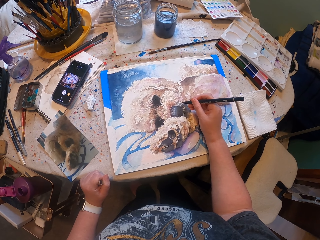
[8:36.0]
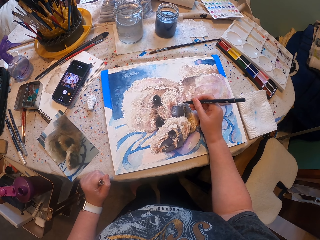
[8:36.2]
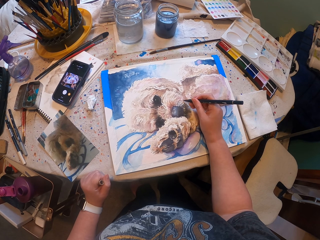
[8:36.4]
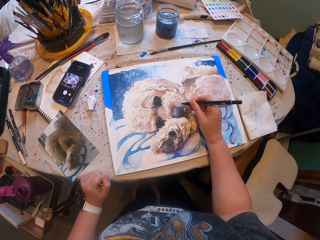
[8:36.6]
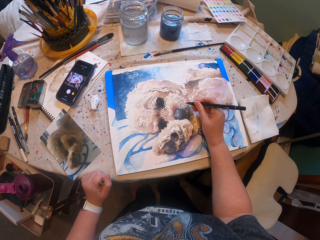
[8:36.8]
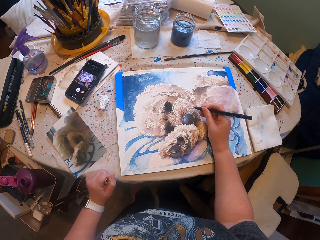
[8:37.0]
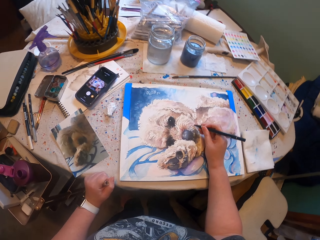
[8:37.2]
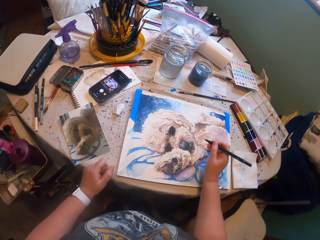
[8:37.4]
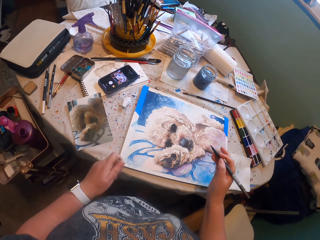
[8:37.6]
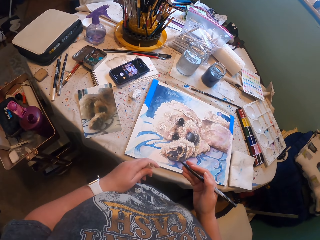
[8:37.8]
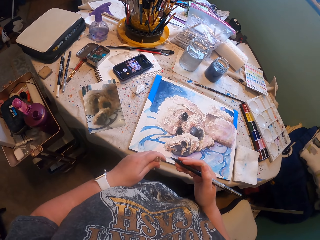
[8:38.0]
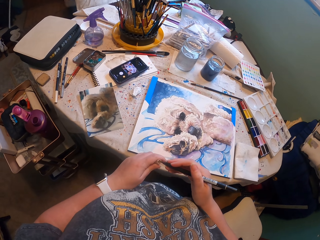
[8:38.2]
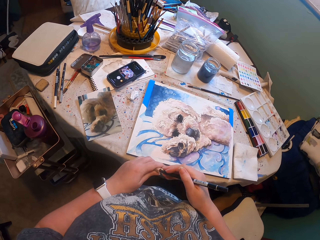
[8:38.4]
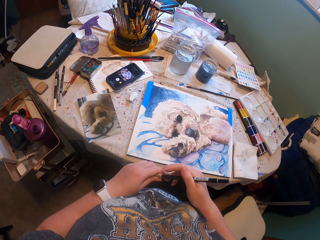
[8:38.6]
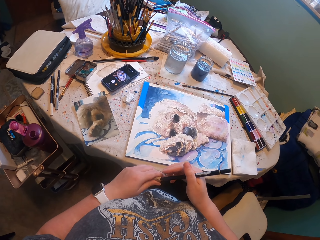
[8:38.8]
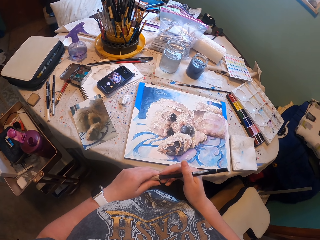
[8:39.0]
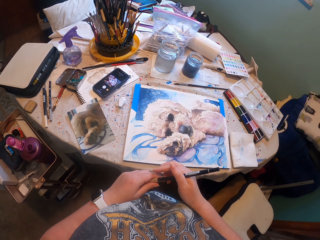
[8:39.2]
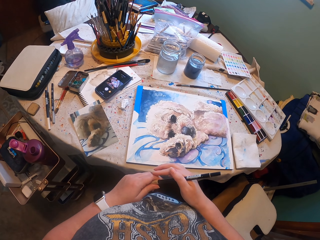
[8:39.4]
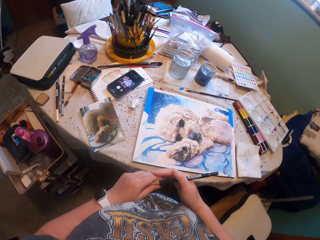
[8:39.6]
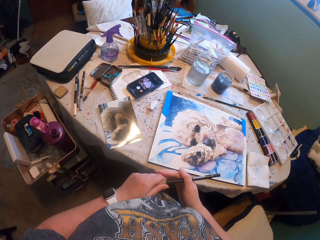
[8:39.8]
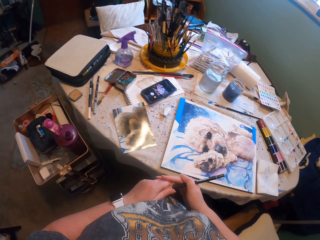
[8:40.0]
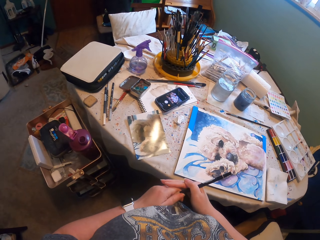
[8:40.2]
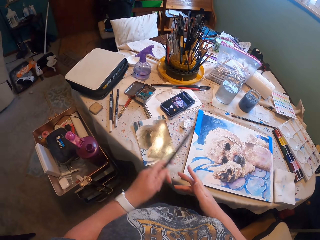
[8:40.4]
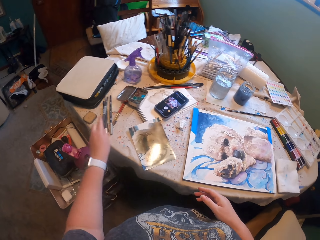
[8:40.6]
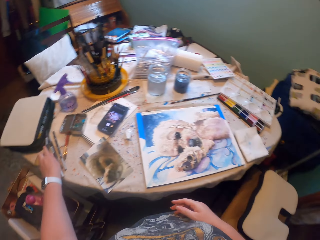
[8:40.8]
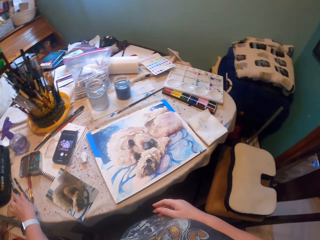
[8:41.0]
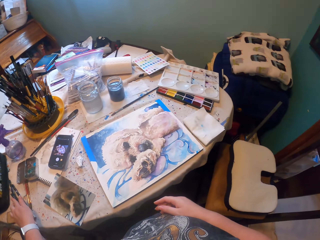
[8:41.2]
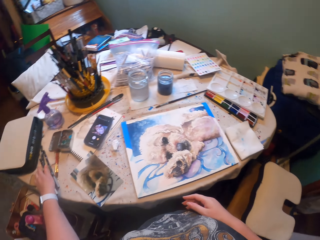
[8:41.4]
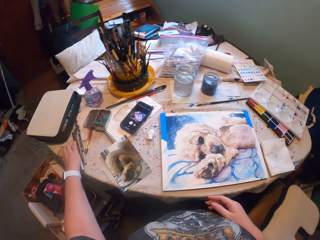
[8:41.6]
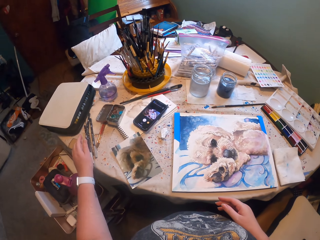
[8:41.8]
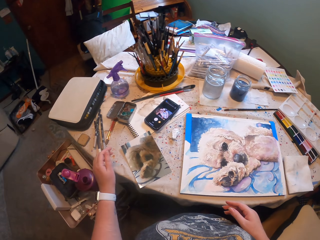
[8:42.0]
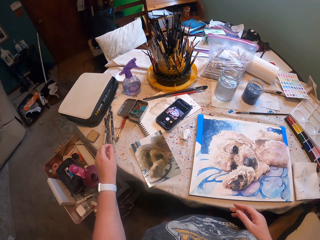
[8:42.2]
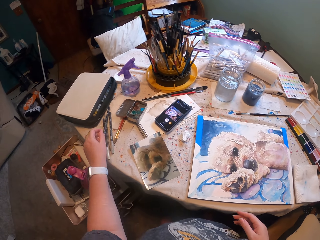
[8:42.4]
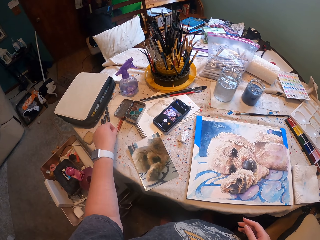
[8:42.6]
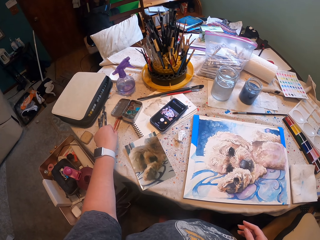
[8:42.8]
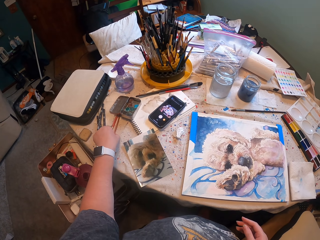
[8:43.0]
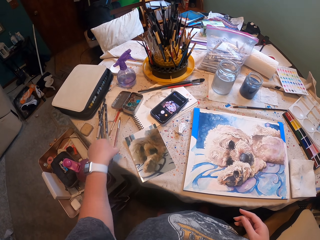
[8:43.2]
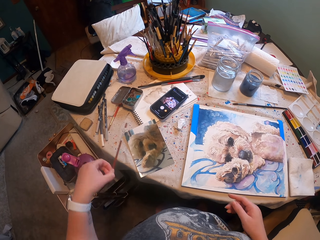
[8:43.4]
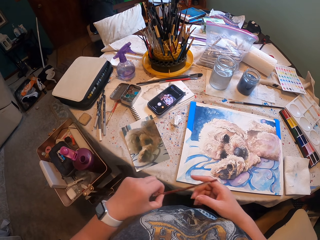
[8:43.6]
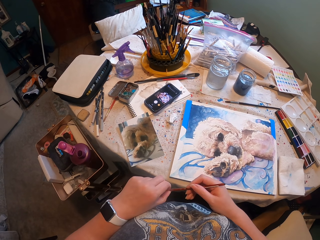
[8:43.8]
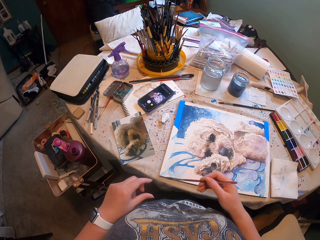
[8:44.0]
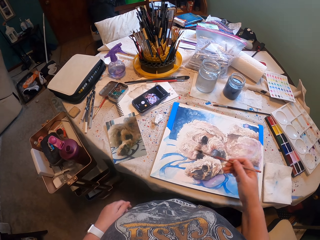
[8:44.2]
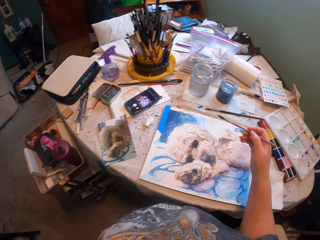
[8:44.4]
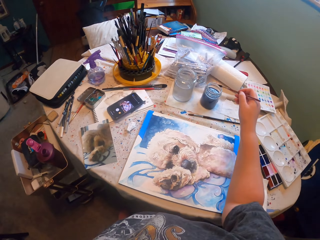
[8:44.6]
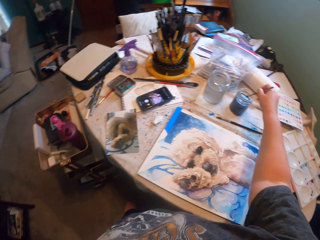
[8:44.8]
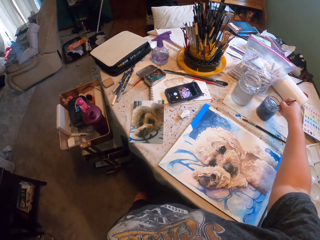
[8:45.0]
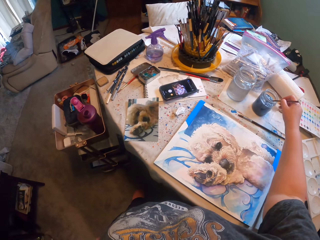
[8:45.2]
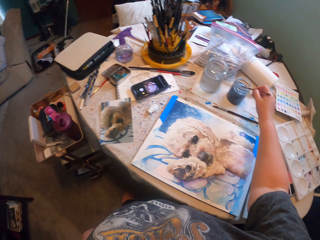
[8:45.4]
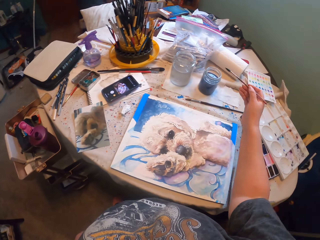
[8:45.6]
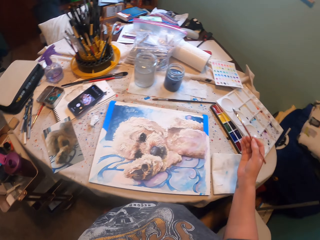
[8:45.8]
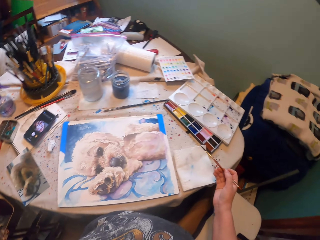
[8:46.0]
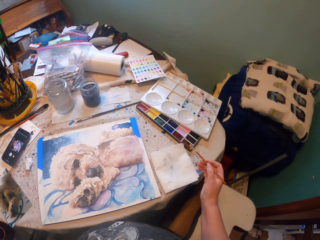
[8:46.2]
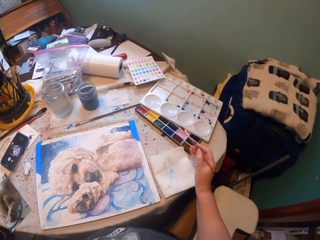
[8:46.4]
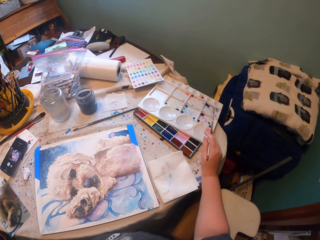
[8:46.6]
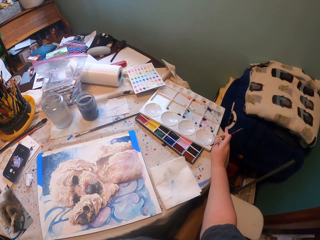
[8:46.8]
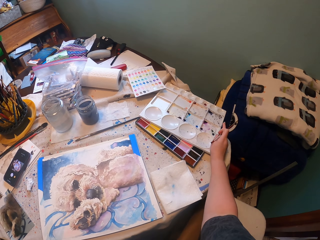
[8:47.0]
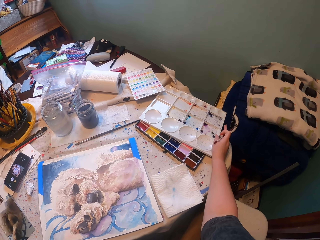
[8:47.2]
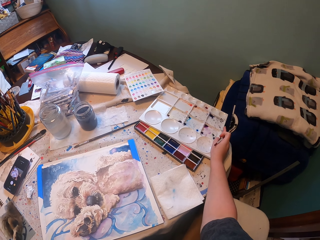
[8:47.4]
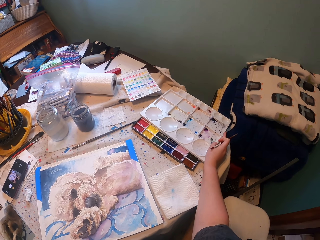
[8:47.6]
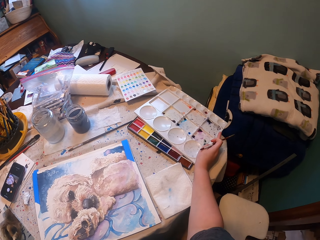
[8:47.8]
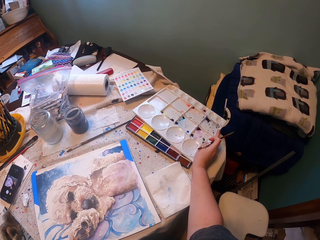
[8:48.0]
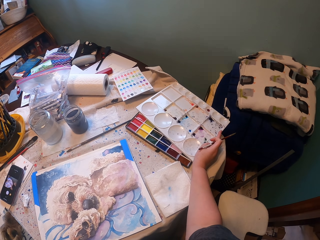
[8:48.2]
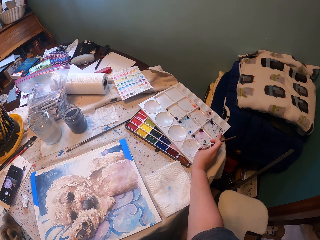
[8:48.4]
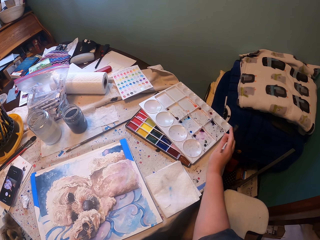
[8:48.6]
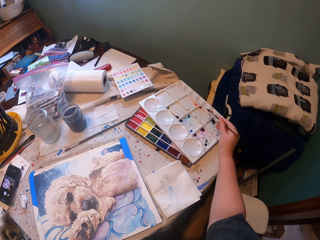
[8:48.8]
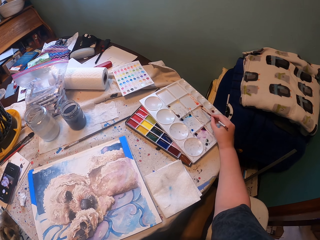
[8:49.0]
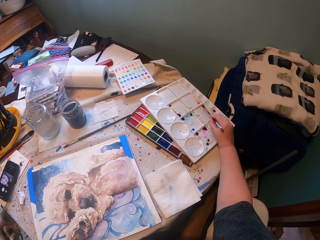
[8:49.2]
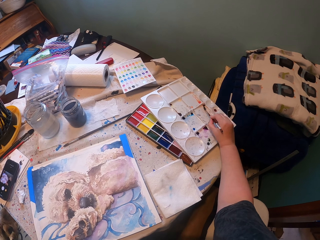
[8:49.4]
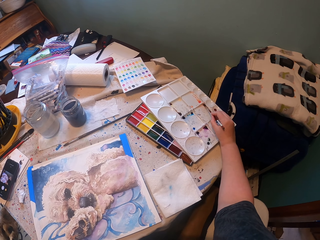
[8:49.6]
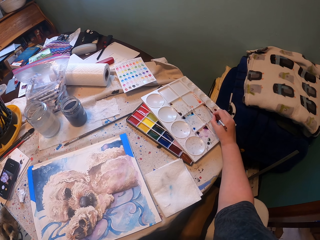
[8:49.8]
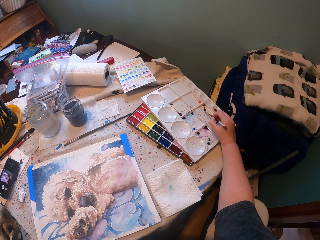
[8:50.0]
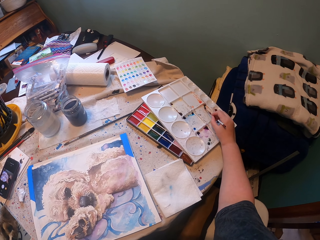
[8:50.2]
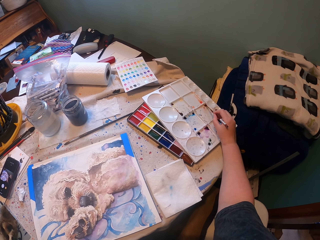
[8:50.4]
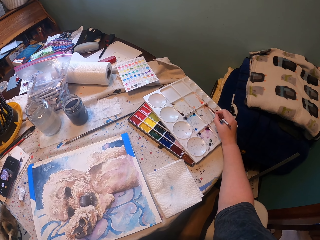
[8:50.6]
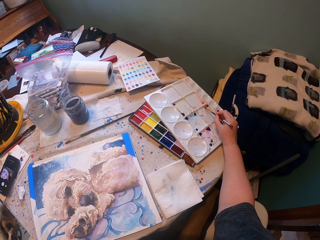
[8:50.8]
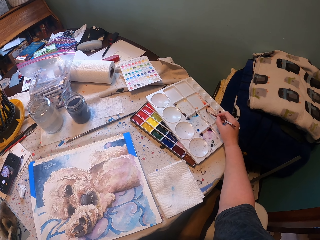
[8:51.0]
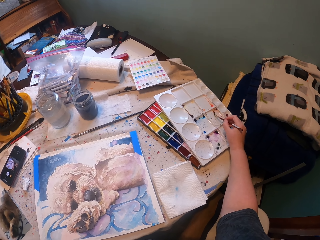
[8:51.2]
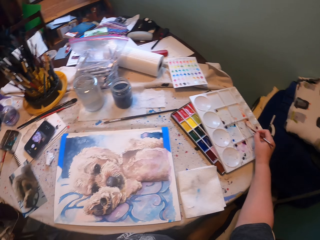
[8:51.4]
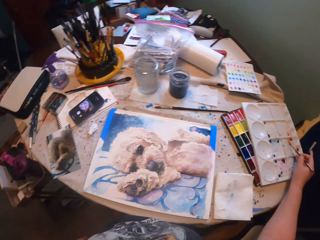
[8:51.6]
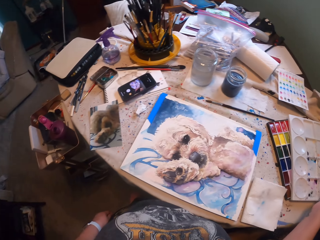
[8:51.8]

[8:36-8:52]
The camera wearer paints the drawing. They paint the drawing again. They close the paint pen or paint brush. They place the paint pen on the table. They pick up the paint brush. They dip the paint brush in the paint. They lap the paint brush on the paper. They move a plastic paint. They collect paint.

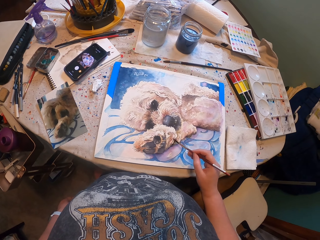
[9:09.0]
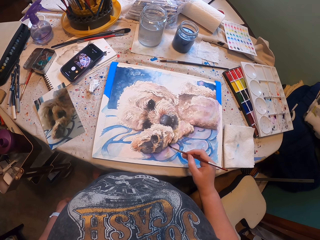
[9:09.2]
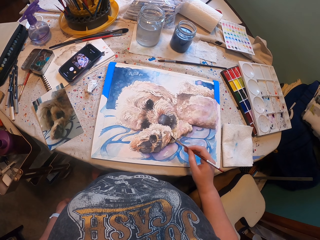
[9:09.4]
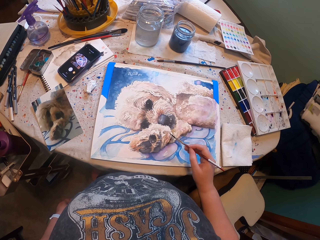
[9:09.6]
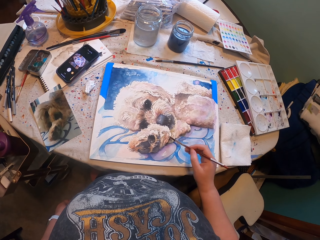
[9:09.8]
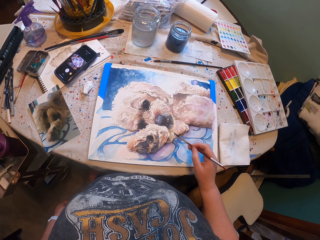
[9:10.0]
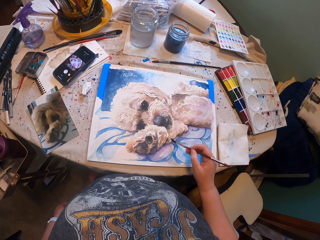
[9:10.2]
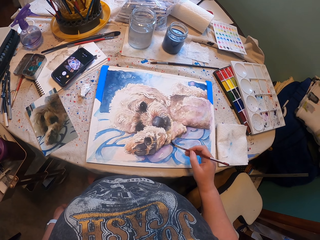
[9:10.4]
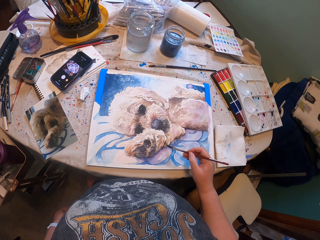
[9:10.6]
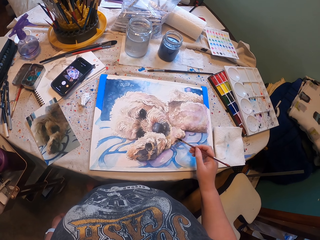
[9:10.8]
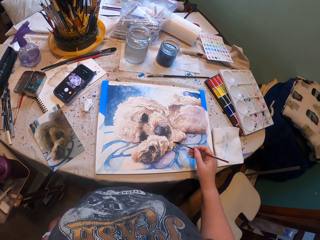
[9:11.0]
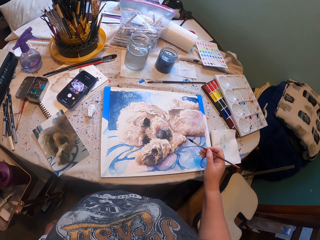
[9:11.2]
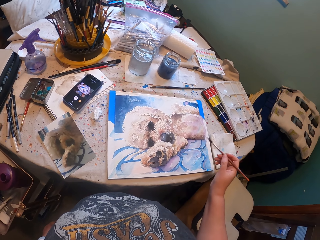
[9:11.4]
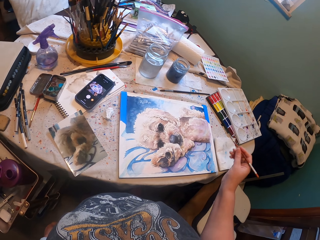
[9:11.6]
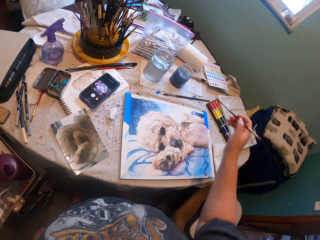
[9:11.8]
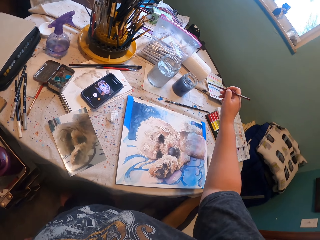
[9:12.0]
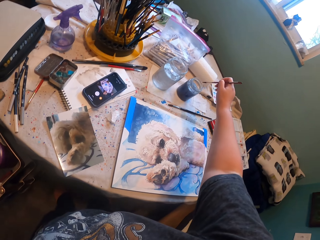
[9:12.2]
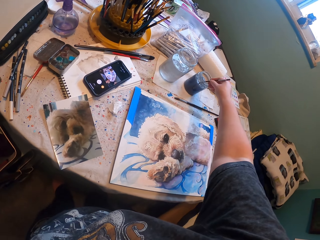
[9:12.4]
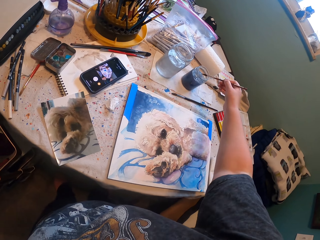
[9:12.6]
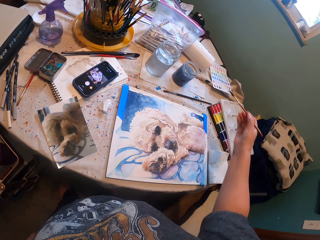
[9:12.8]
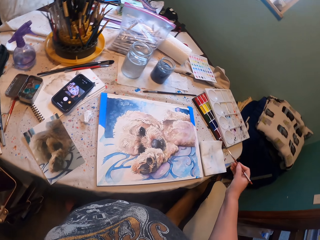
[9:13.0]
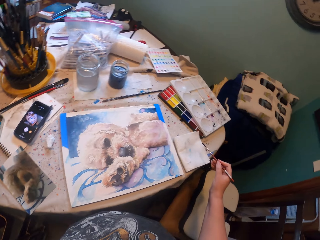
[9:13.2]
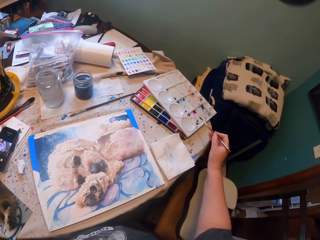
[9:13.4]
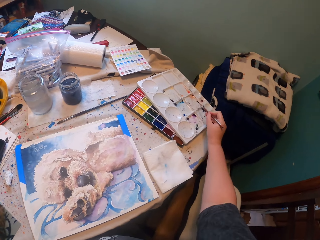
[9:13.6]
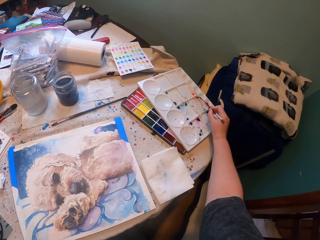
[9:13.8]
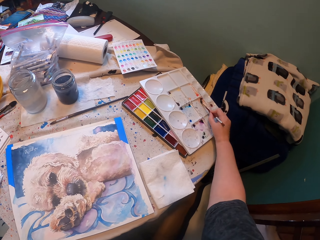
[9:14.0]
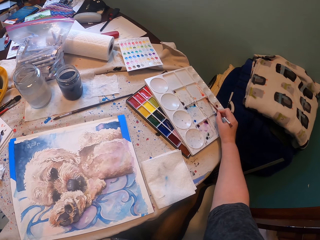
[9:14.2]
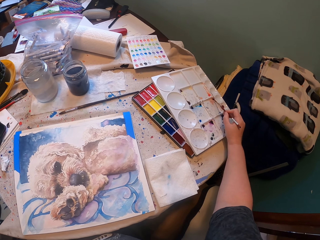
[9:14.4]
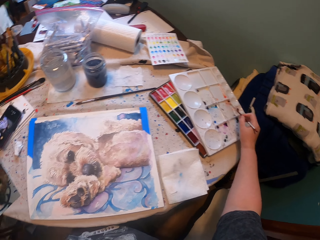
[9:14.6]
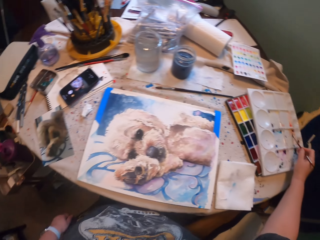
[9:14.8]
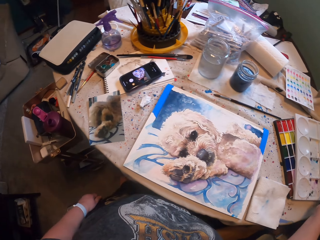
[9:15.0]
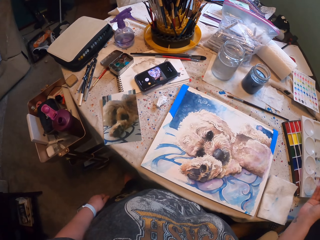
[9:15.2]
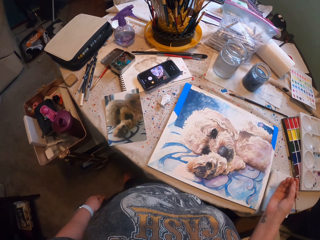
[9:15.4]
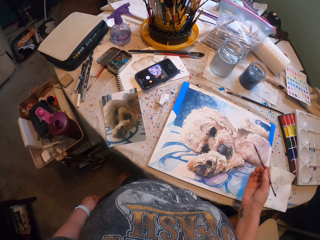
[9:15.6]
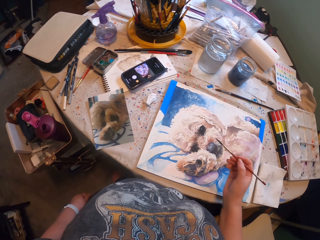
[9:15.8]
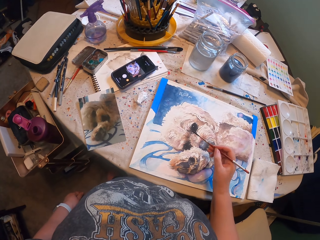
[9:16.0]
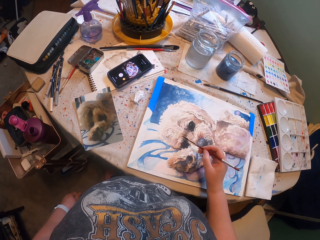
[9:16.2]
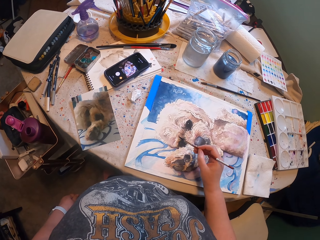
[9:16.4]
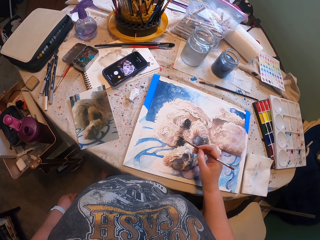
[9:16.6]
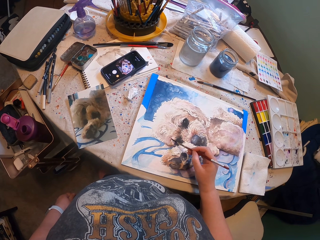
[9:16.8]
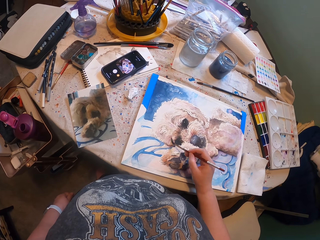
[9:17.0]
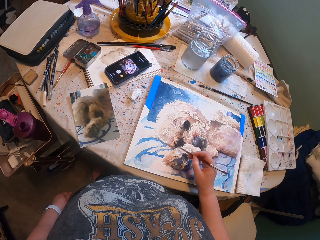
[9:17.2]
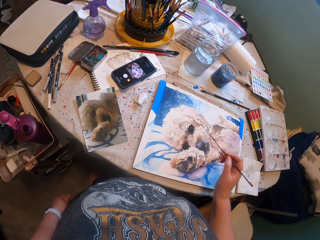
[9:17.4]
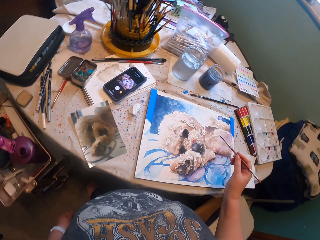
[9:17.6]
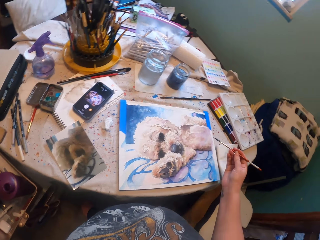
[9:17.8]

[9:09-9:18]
The camera wearer paints the drawing. They dip the paint brush on something. They collect paint. They paint the drawing. They paint the drawing again.
